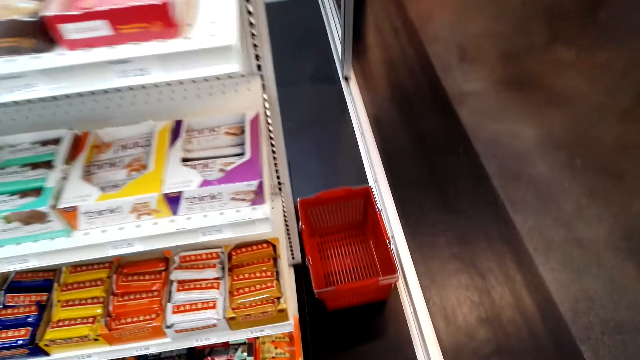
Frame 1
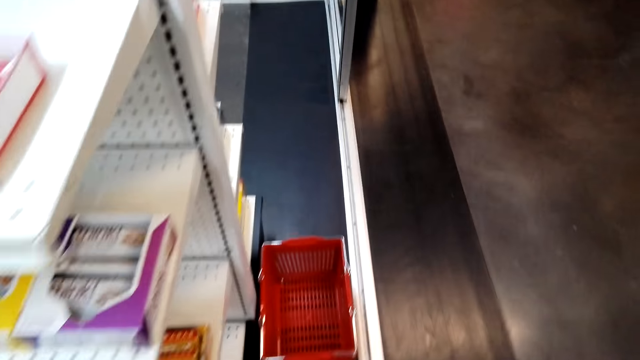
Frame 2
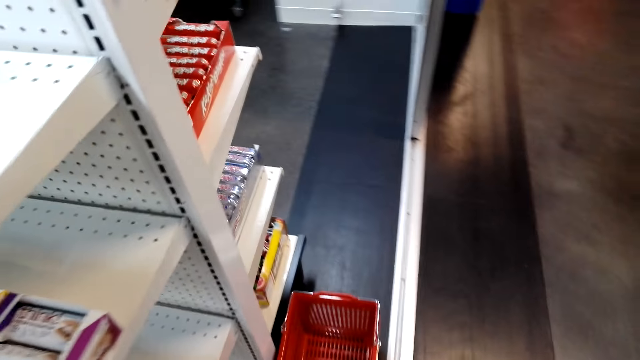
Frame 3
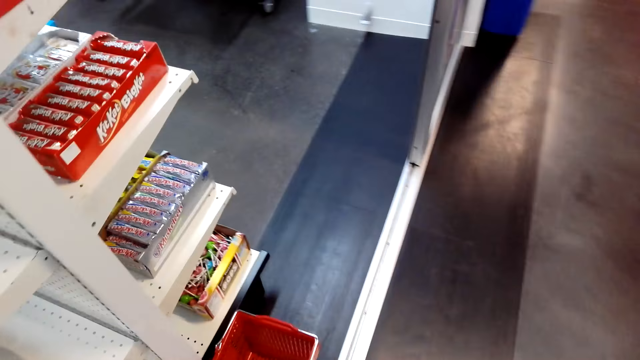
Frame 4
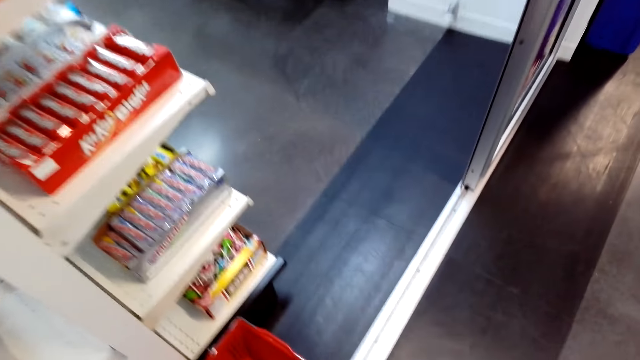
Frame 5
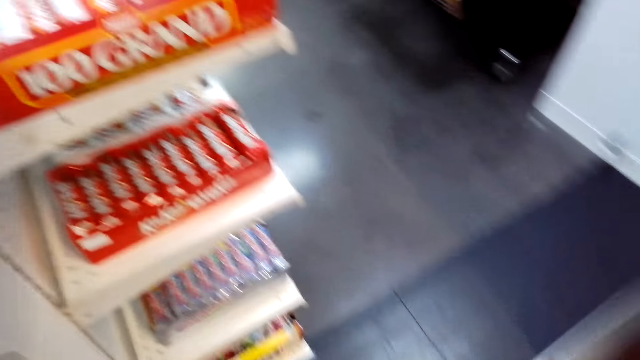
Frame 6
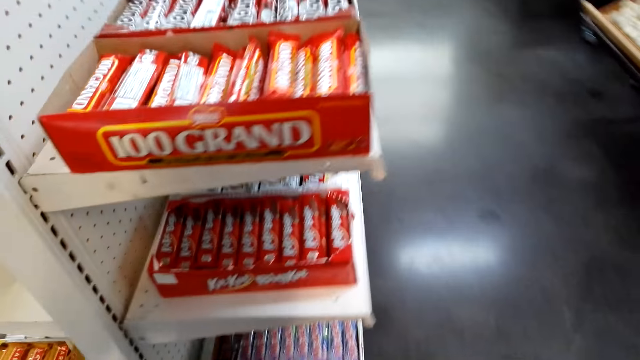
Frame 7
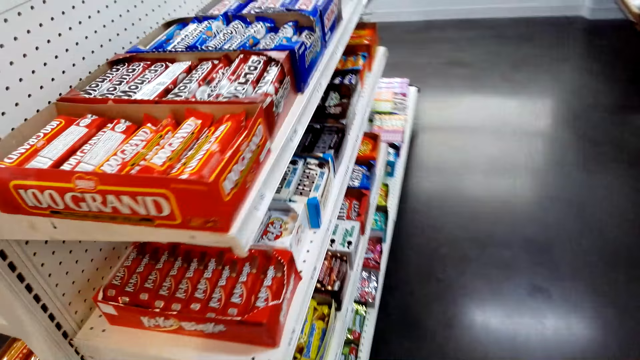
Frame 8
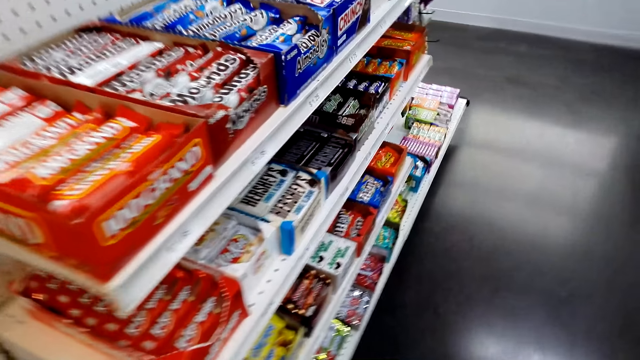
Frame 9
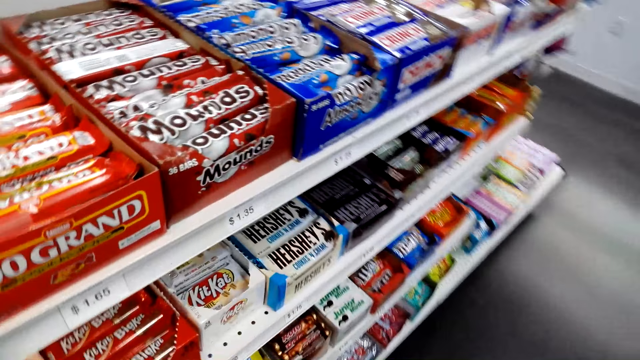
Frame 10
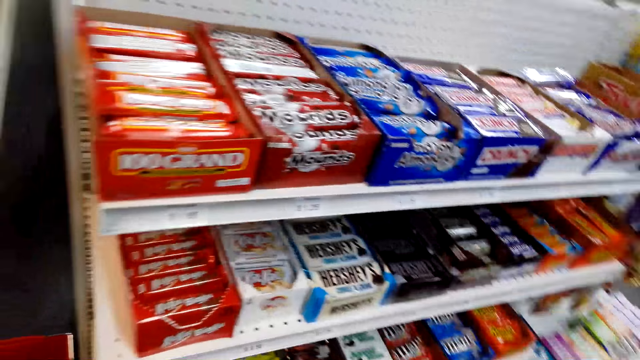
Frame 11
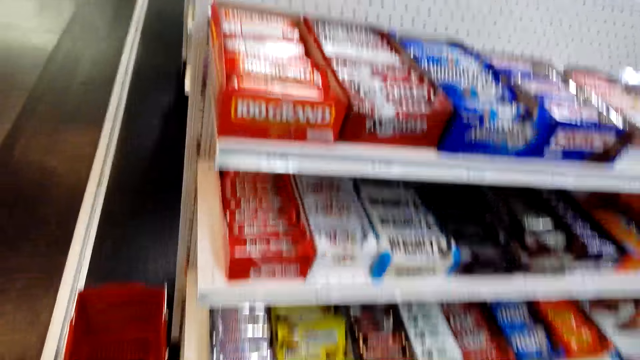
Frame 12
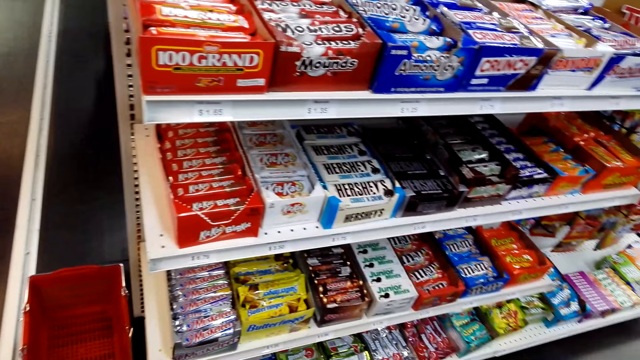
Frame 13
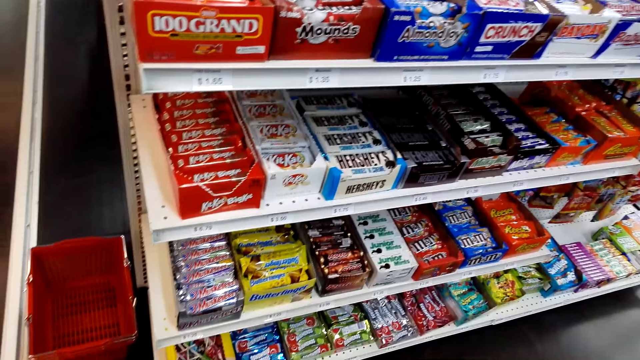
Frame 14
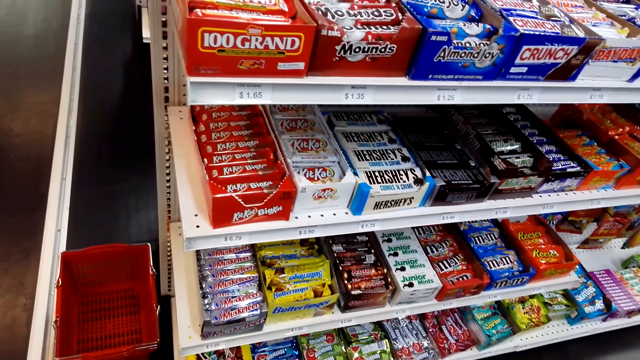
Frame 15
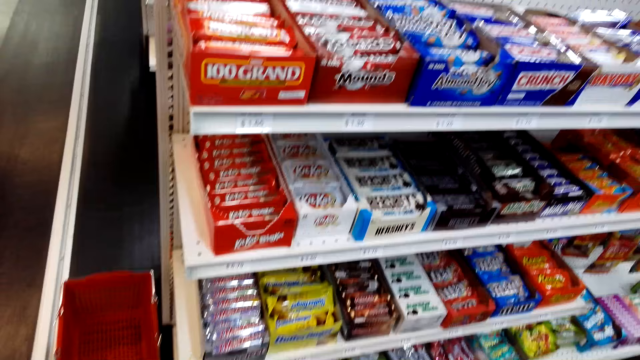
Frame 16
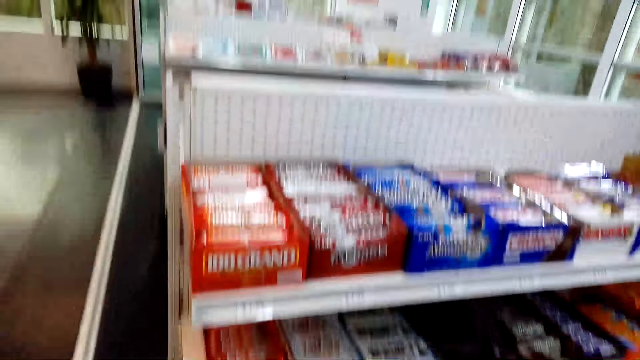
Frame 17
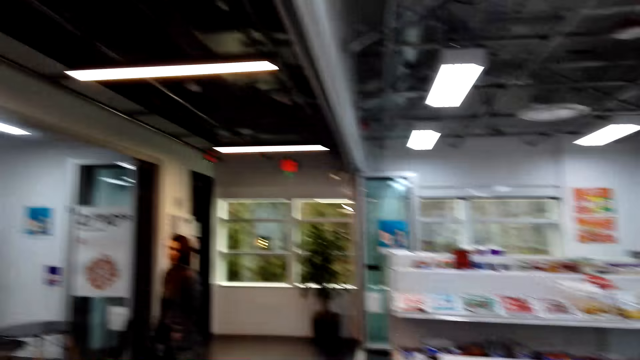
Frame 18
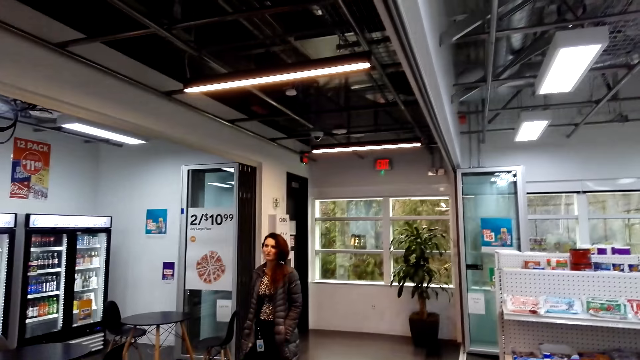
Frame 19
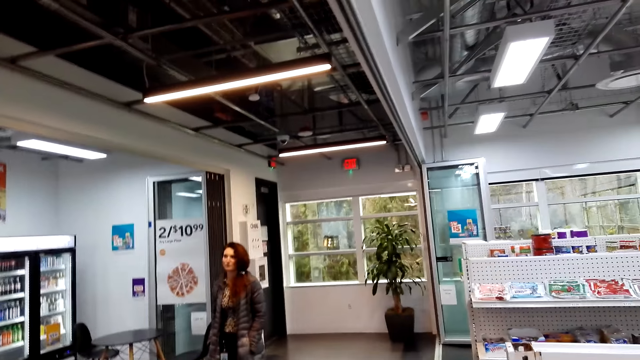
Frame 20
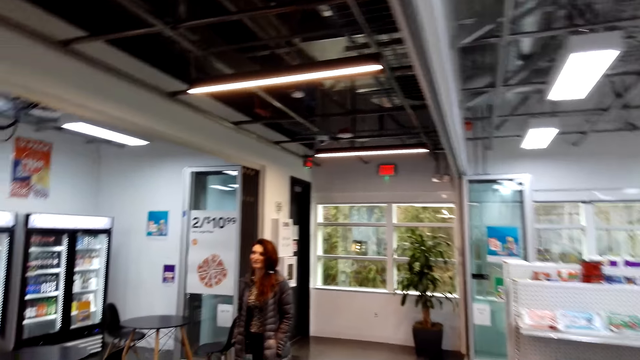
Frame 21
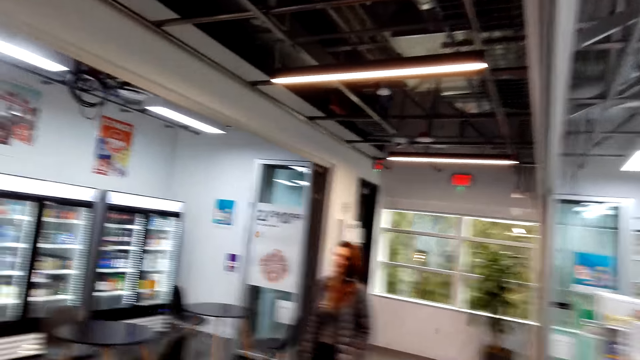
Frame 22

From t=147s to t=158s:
The camera wearer looks at items on the shelves. They look around.

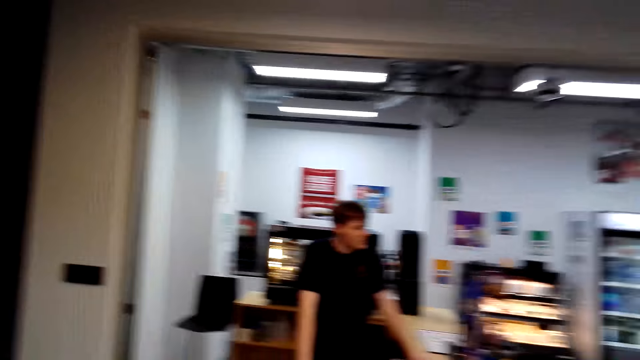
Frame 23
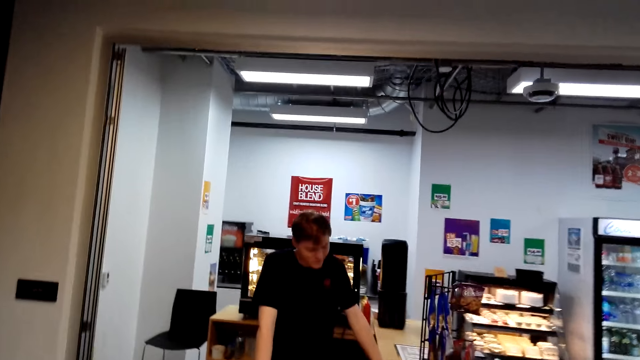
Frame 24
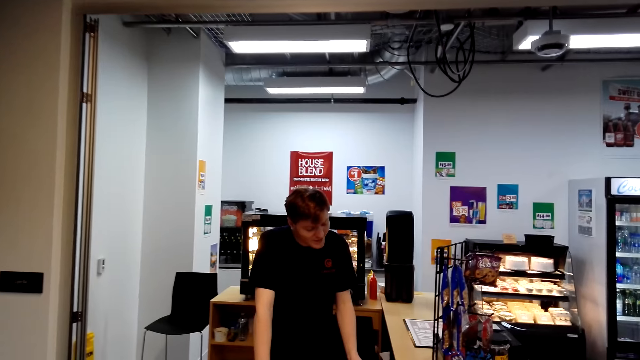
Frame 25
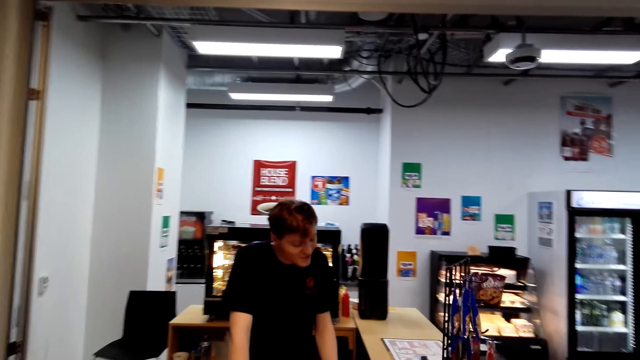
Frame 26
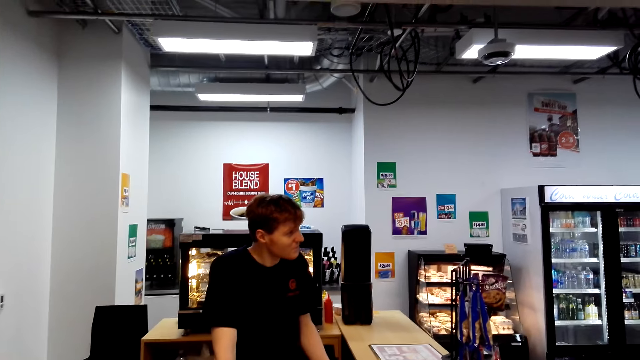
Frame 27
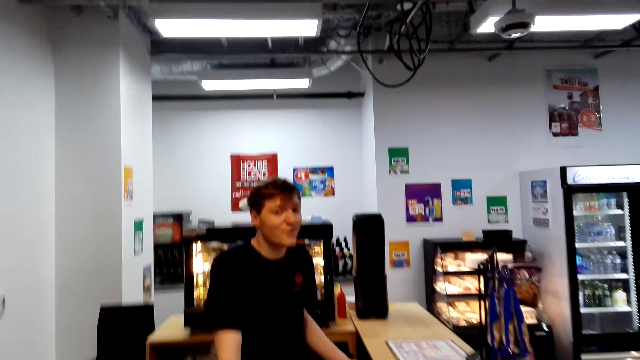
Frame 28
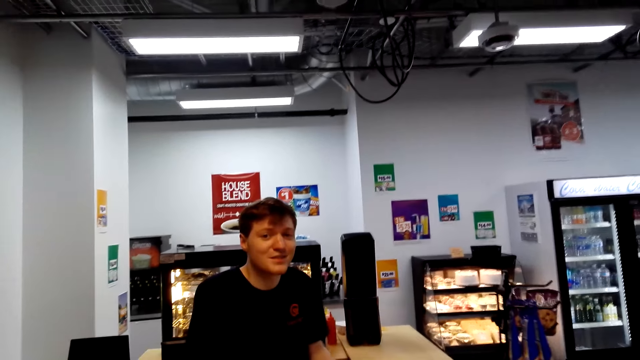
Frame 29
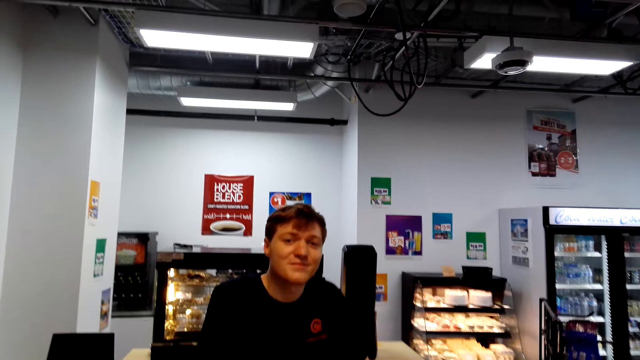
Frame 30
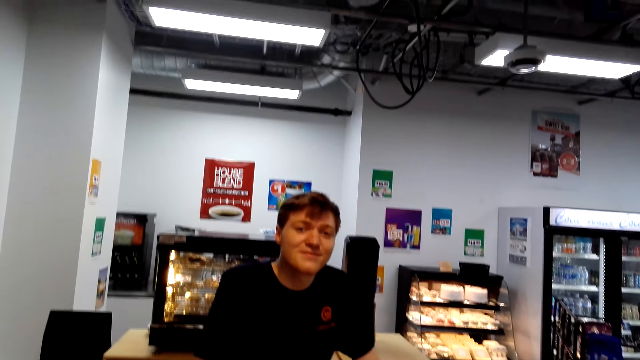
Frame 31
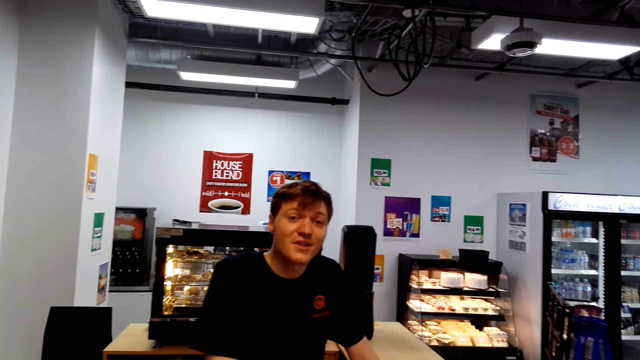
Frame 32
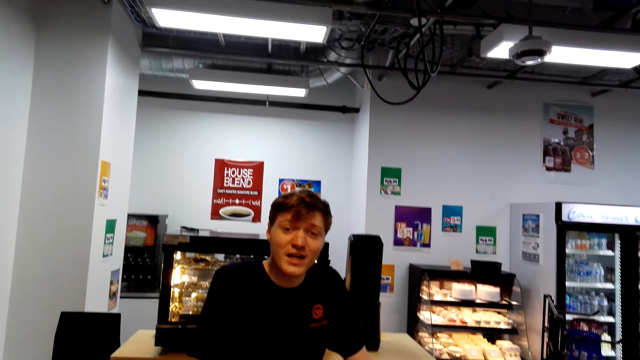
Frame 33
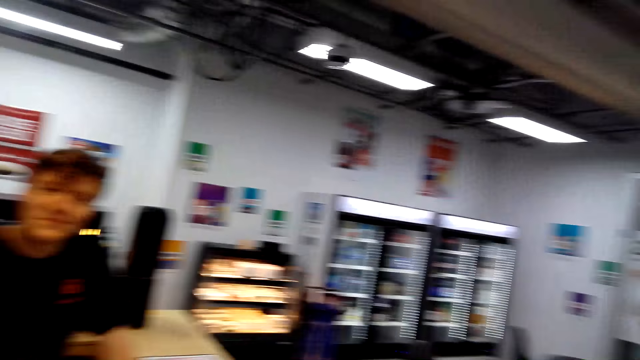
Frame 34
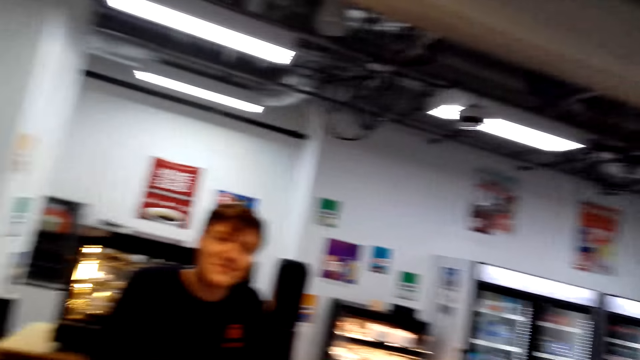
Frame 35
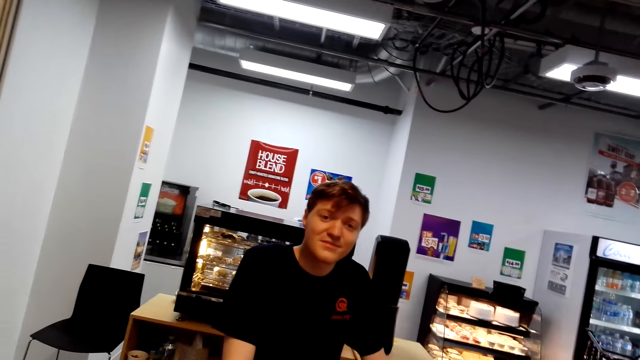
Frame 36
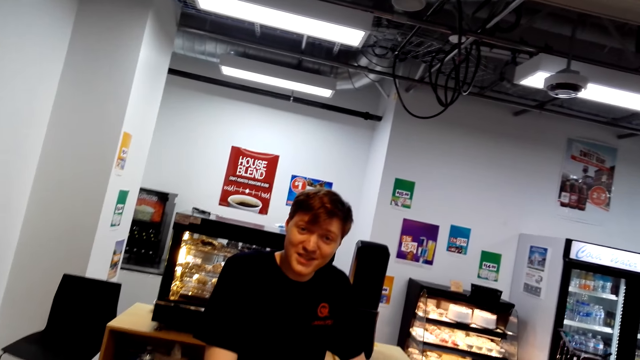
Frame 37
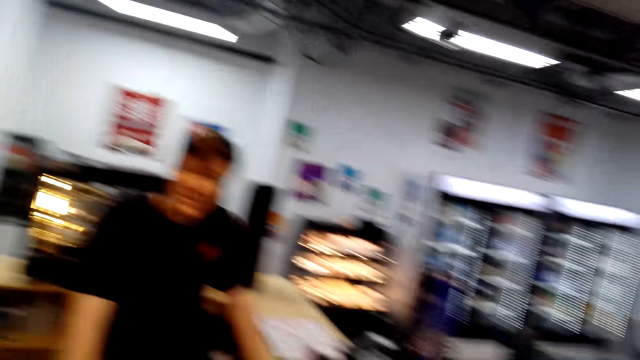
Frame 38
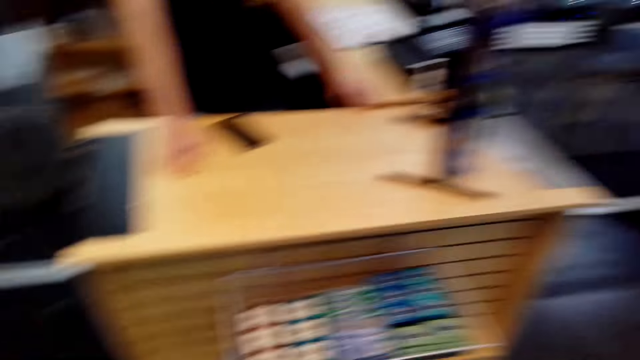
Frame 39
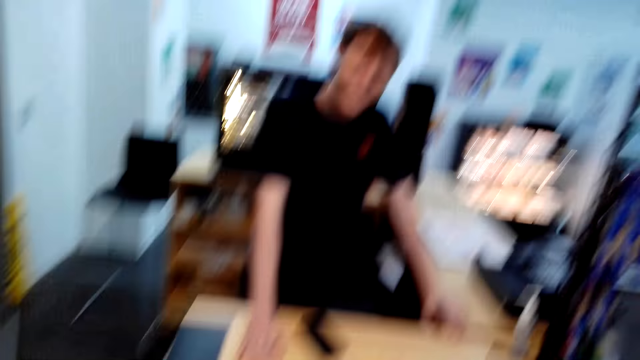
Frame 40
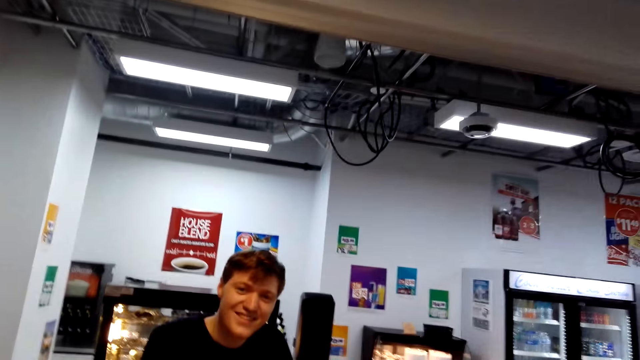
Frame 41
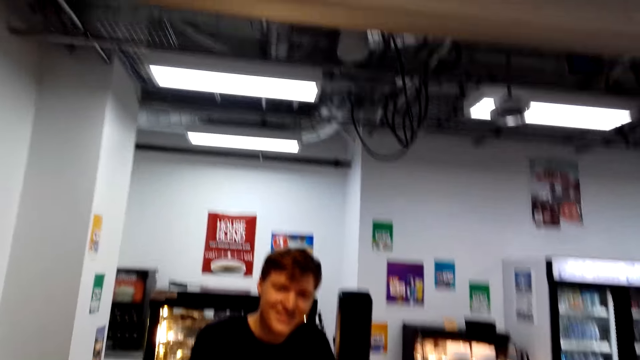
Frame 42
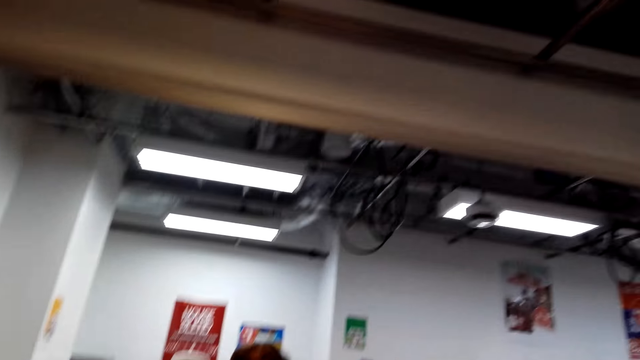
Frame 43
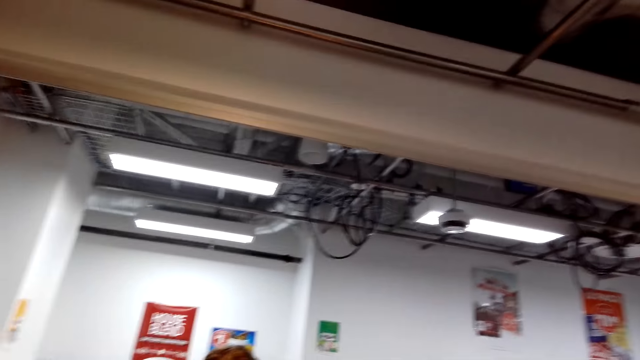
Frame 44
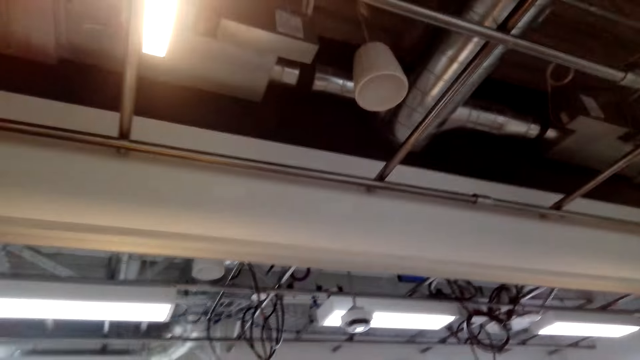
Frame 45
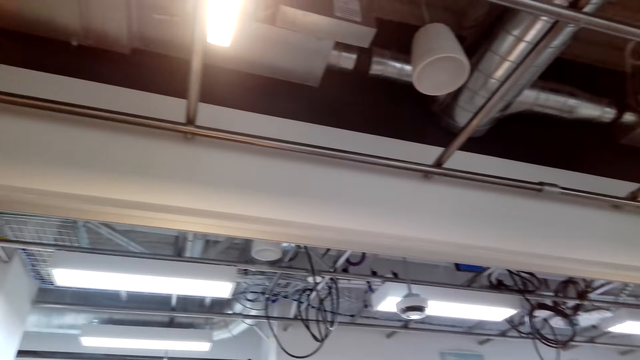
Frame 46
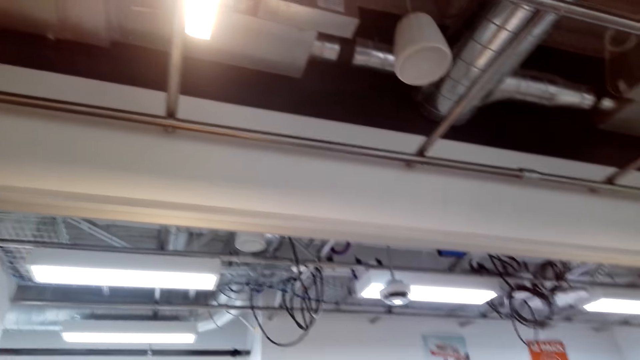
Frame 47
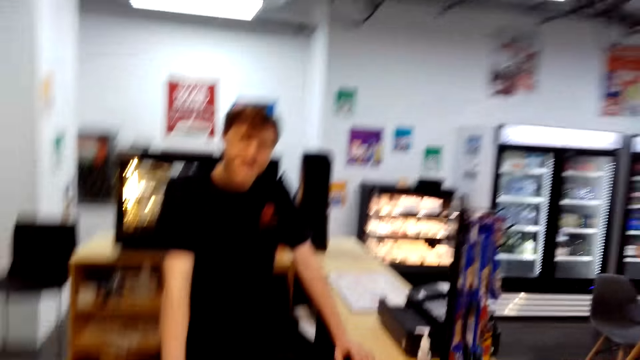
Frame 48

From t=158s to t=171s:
A cashier moves the hand on the cashier desk. The camera wearer speaks to the cashier. The cashier speaks to the camera wearer. The camera wearer speaks to the cashier. The cashier speaks to the camera wearer. The camera wearer speaks to the cashier. They look around.
